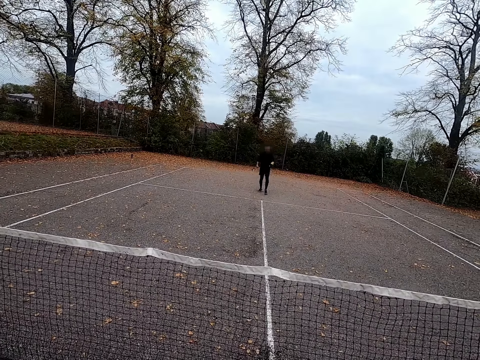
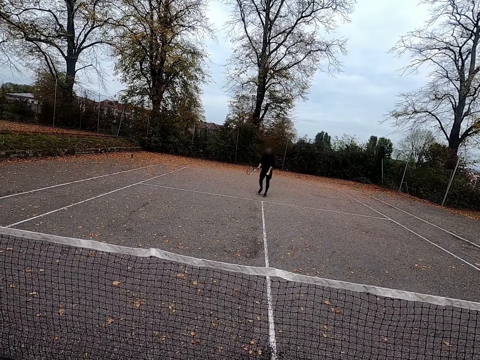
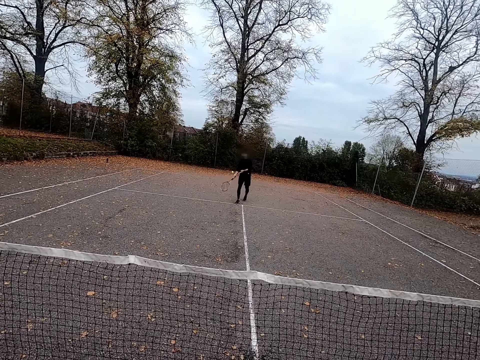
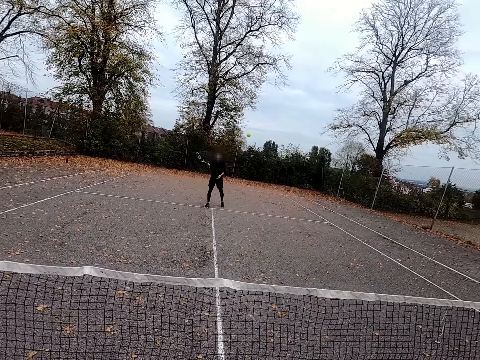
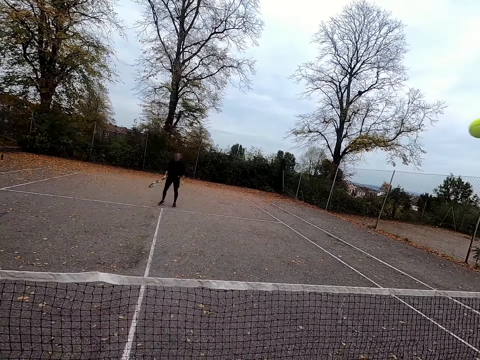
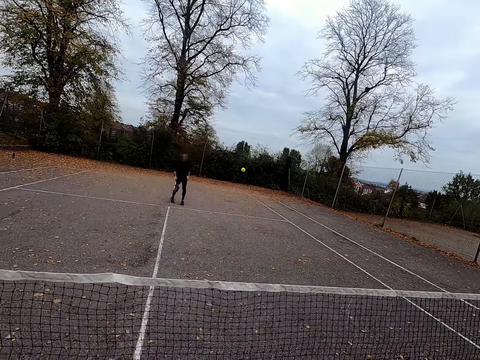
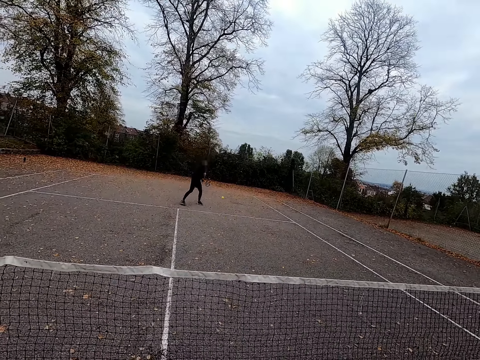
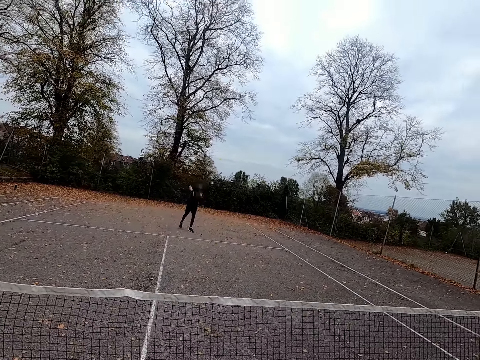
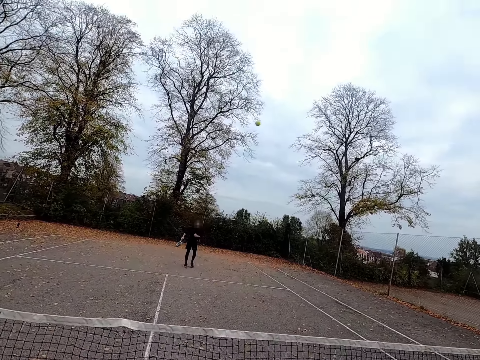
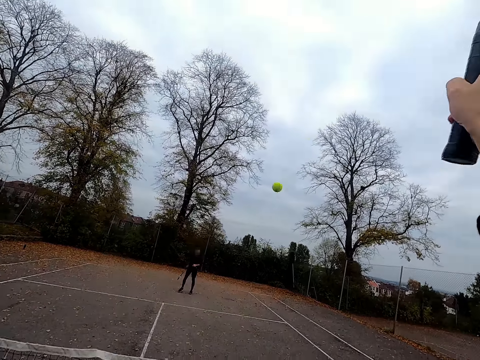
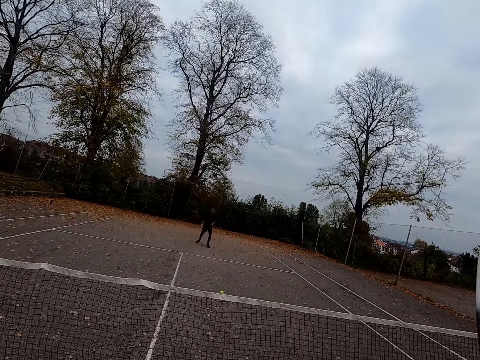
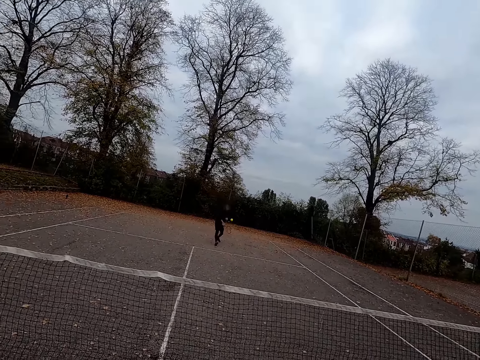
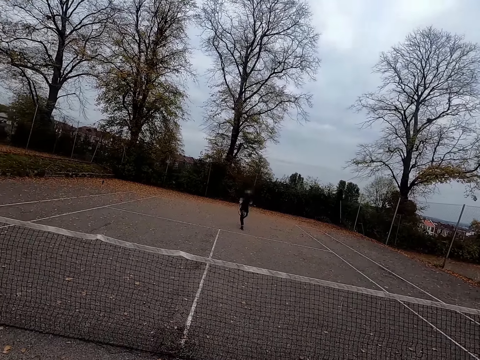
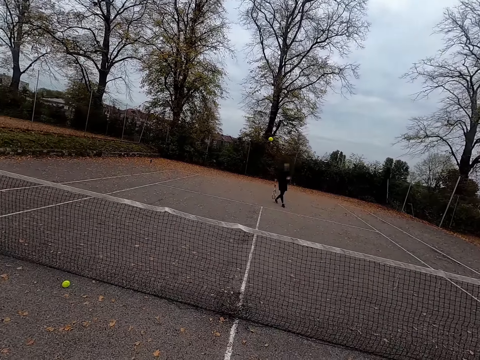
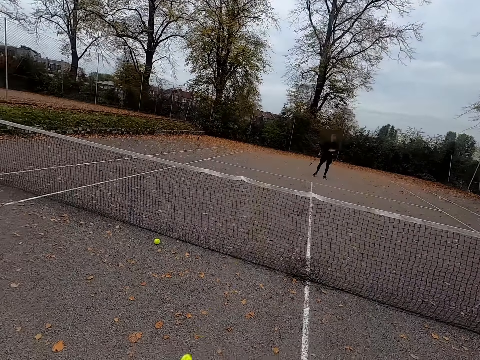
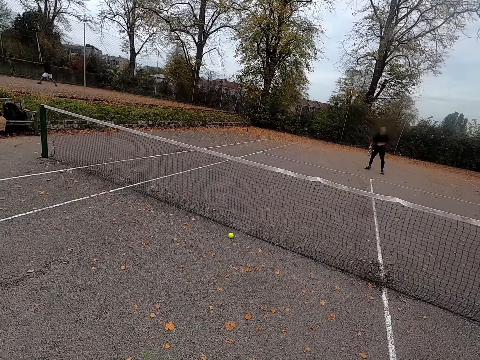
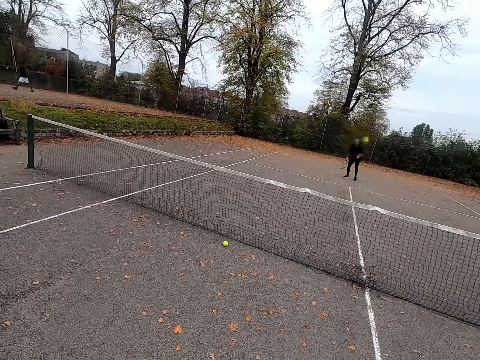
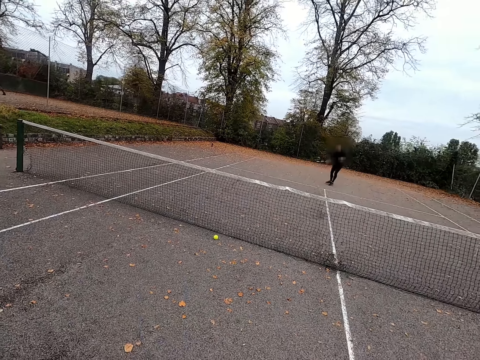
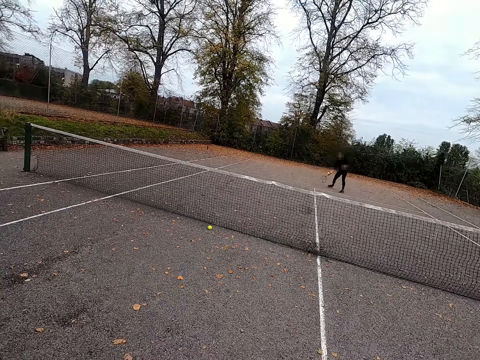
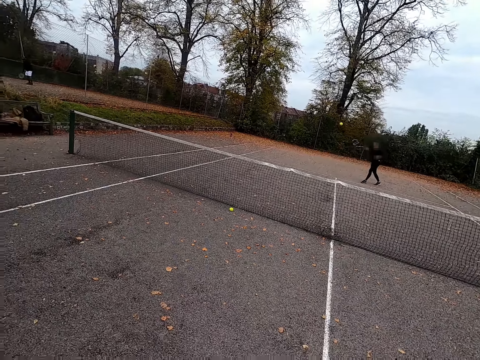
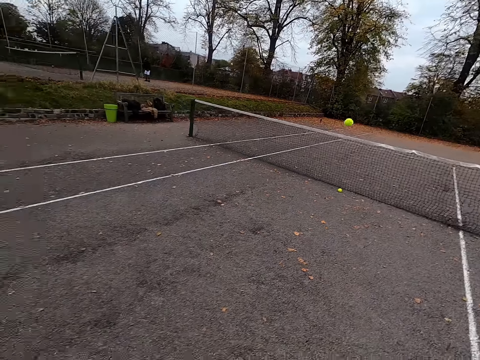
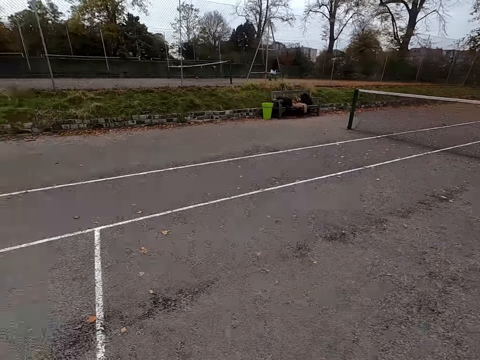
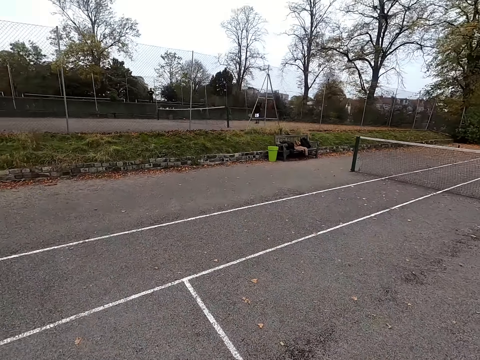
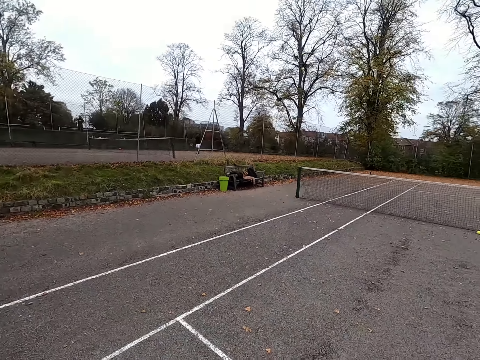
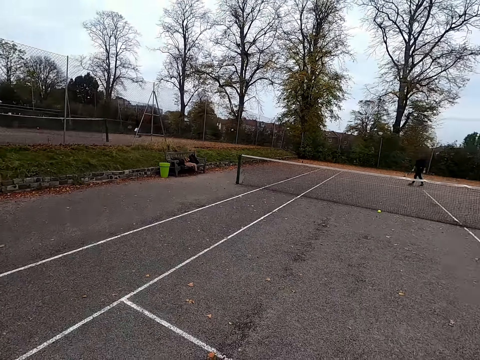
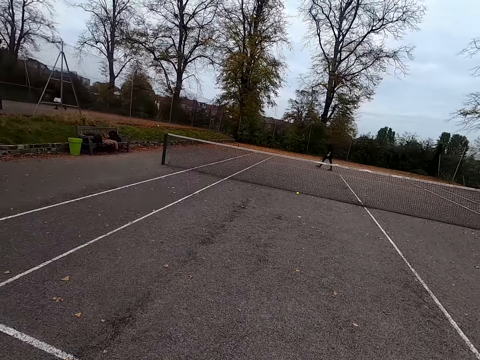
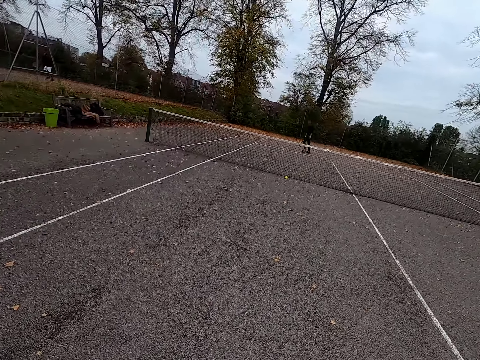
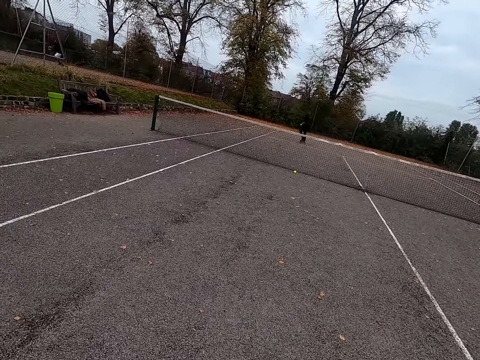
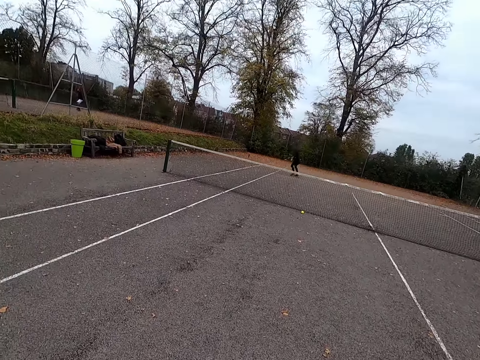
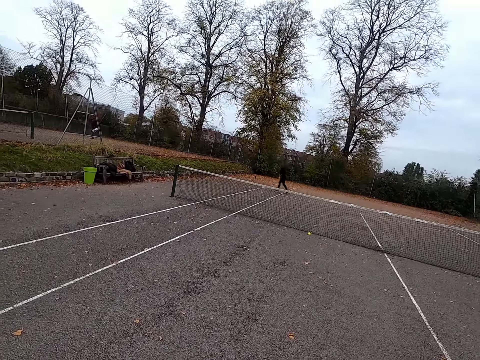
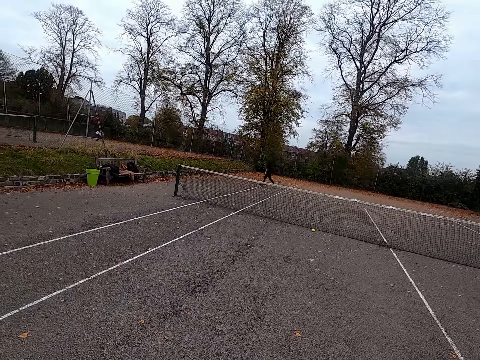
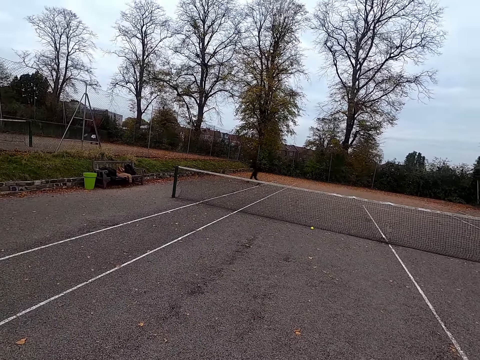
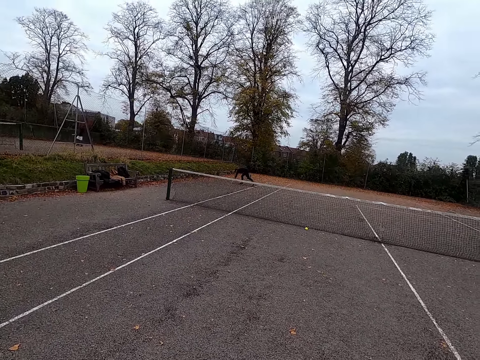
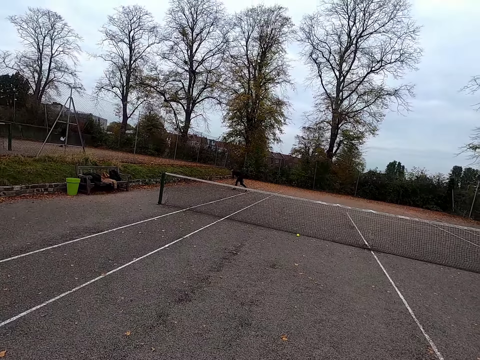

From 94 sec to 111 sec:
A man takes a tennis ball. The man plays against the camera wearer. The camera wearer plays against the man. The man throws the ball with a tennis bat. The camera wearer throws the ball with the tennis bat. The man plays against the camera wearer and throws the ball with the tennis bat. The camera wearer throws the ball with the tennis bat and plays against the man. The man throws the ball with the tennis bat and plays against the camera wearer. The camera wearer throws the ball with the tennis bat and plays against the man. The man throws the ball with the tennis bat and plays against the camera wearer. The camera wearer plays against the man, throws the ball with the tennis bat, and walks around. The man runs around.

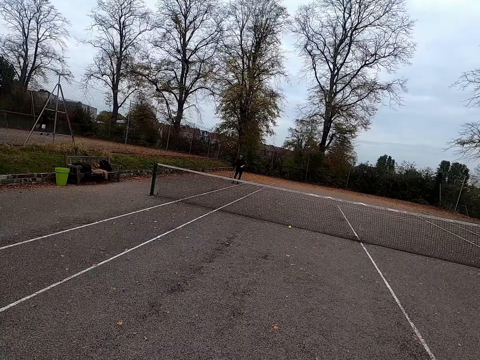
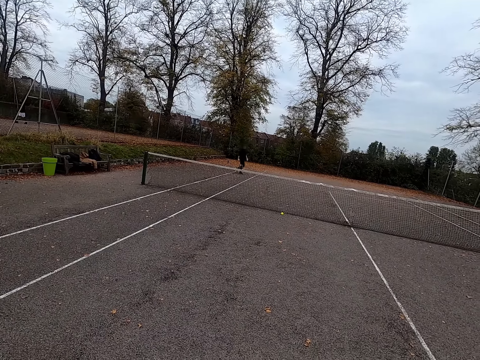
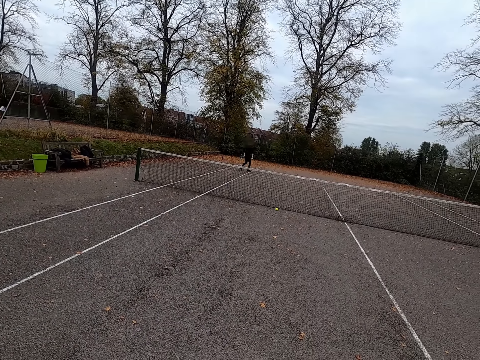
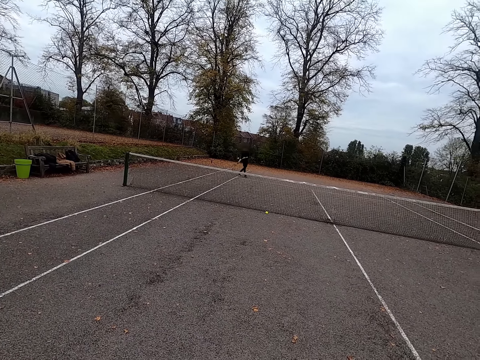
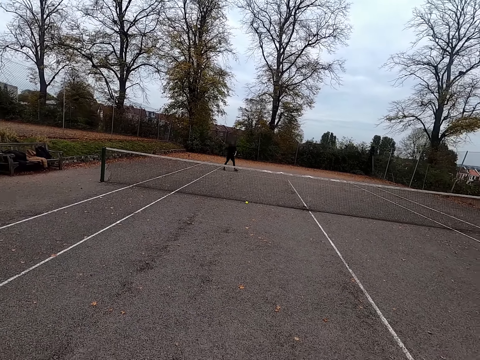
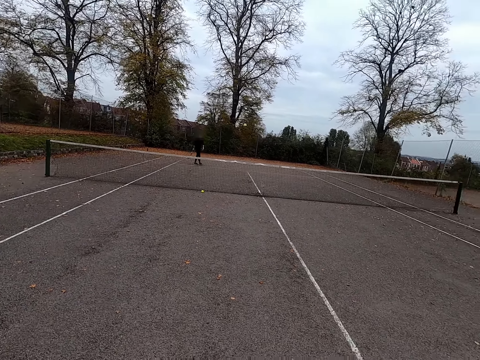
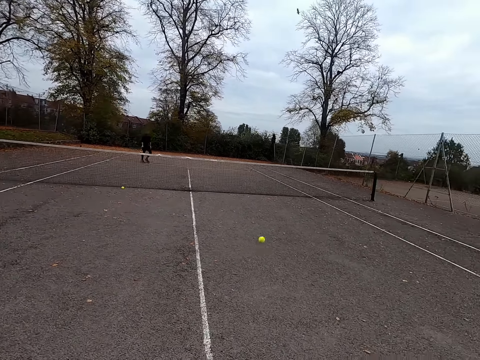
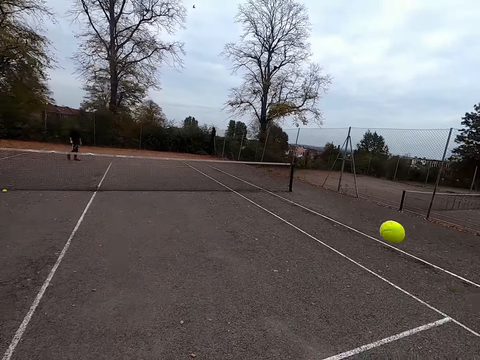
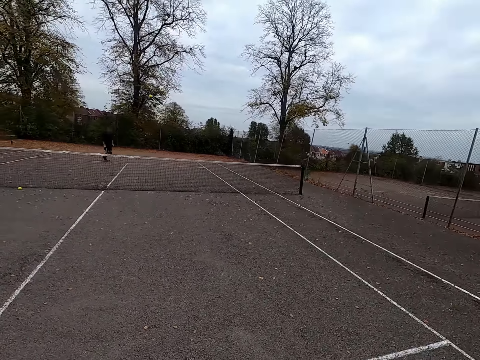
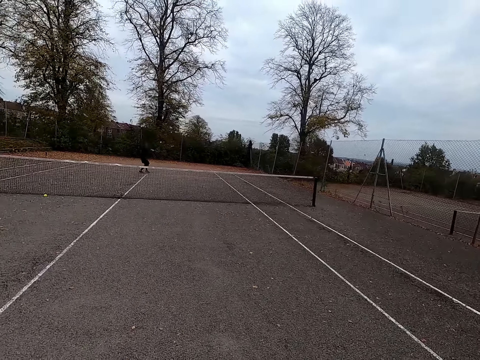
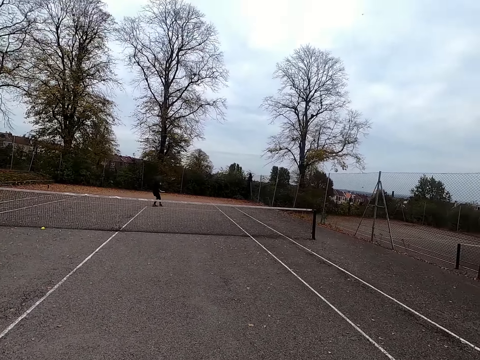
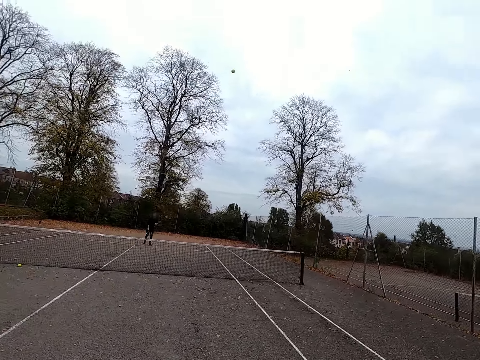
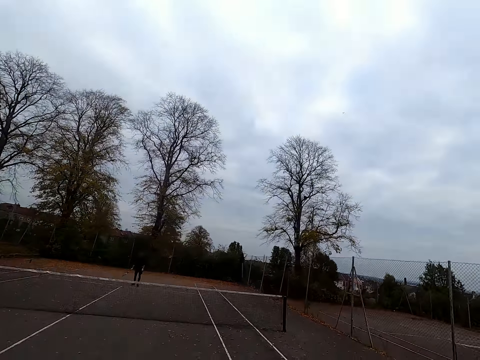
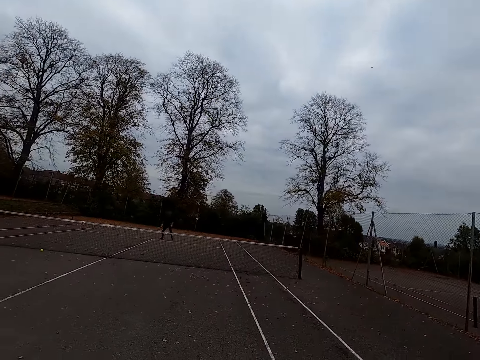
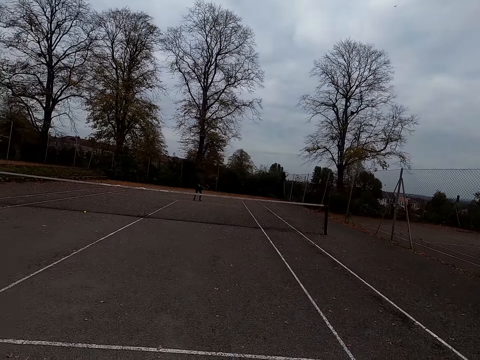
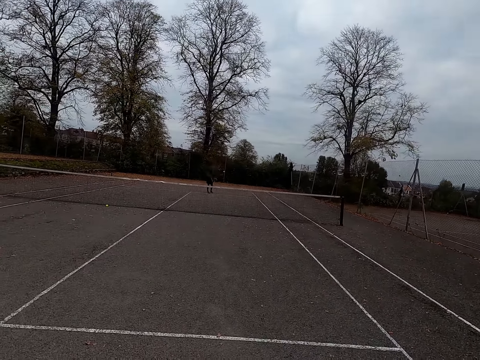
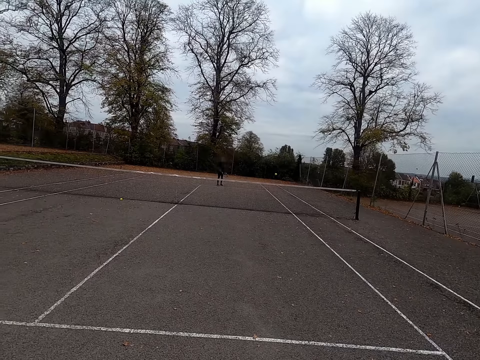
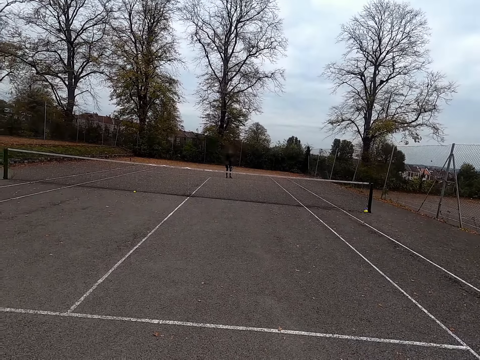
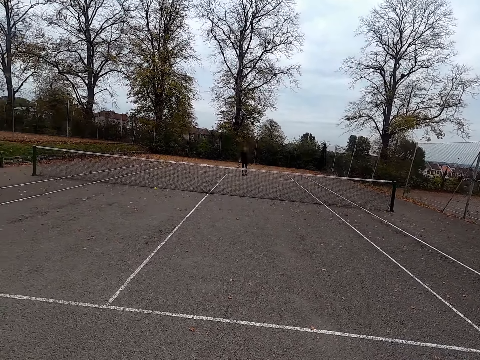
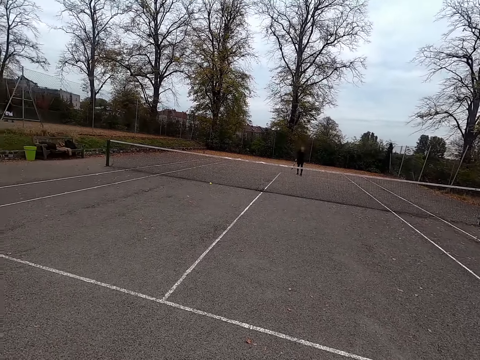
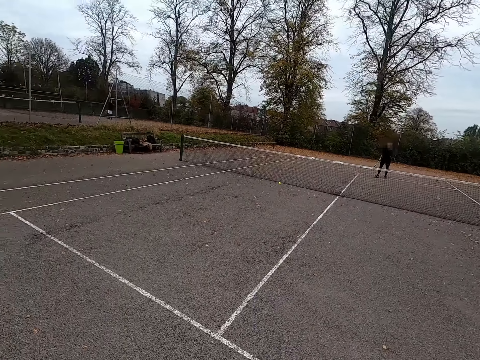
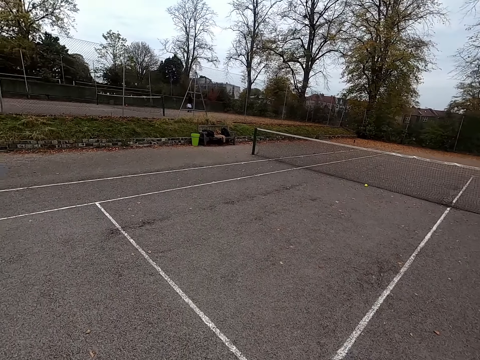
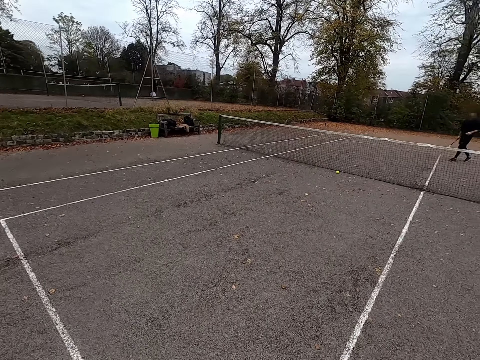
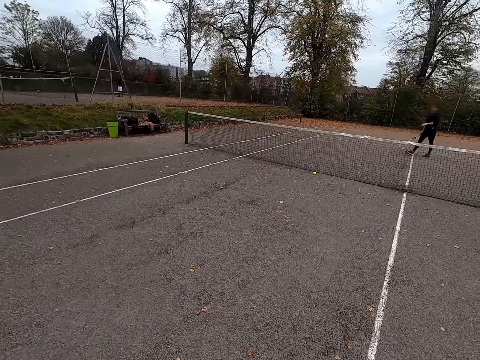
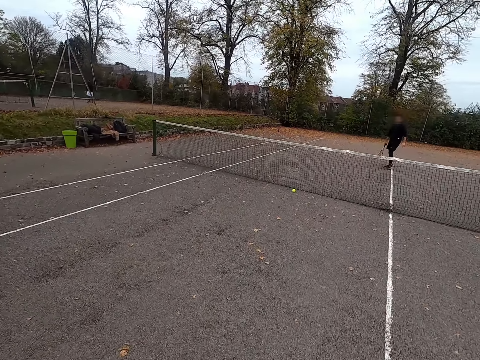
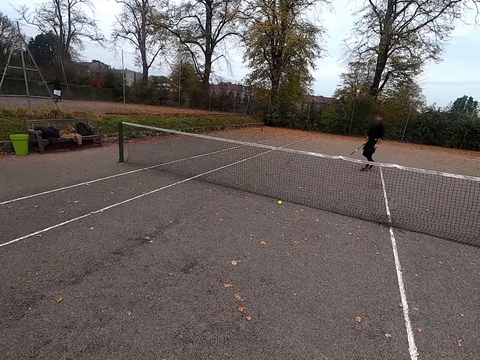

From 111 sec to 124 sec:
A man picks something and runs around. The man throws the ball with a tennis bat and plays against the camera wearer. The camera wearer plays against the man and throws the ball with the tennis bat. The man throws the ball with the tennis bat. The camera wearer plays against the man and throws the ball with the tennis bat. The man throws the ball with the tennis bat and plays against the camera wearer. The camera wearer walks around.
